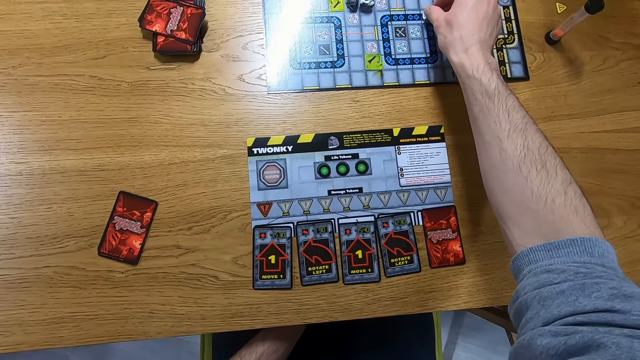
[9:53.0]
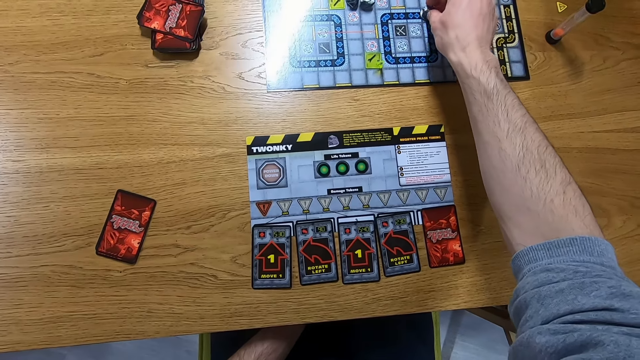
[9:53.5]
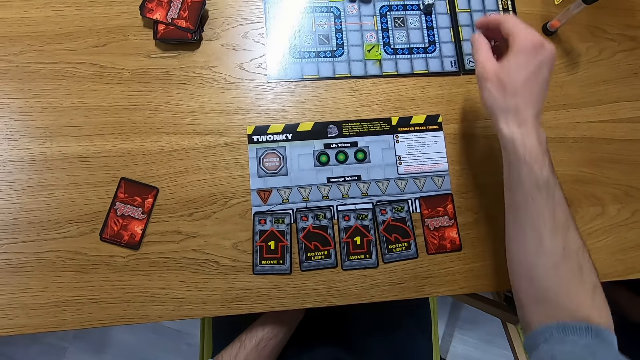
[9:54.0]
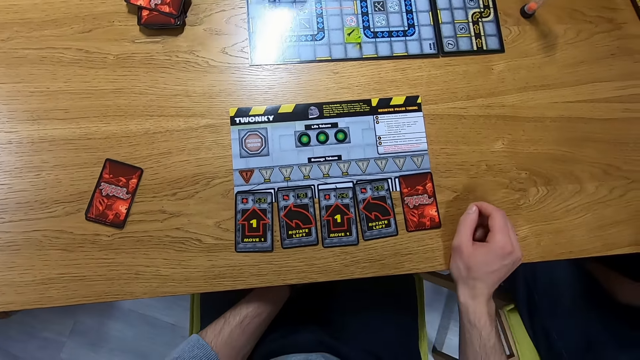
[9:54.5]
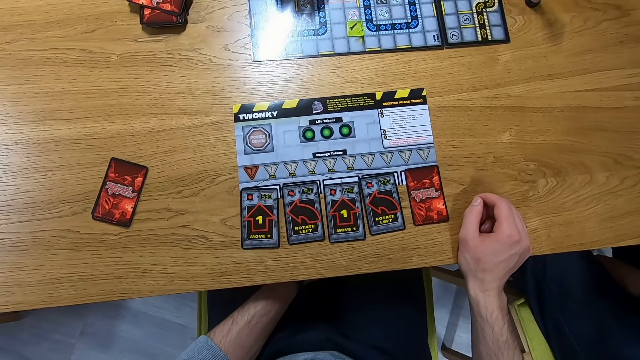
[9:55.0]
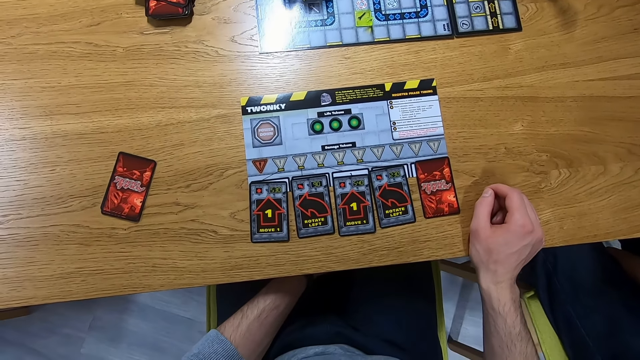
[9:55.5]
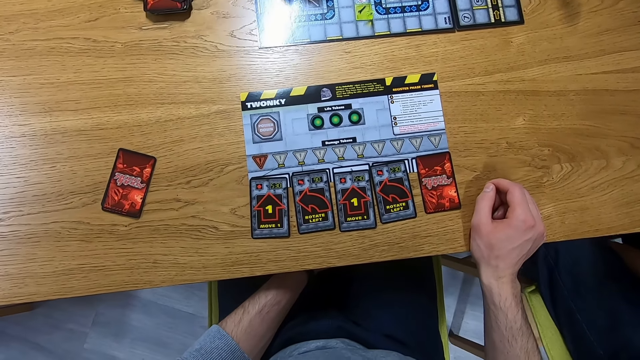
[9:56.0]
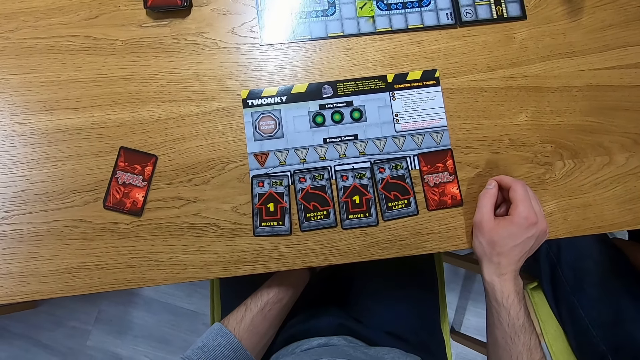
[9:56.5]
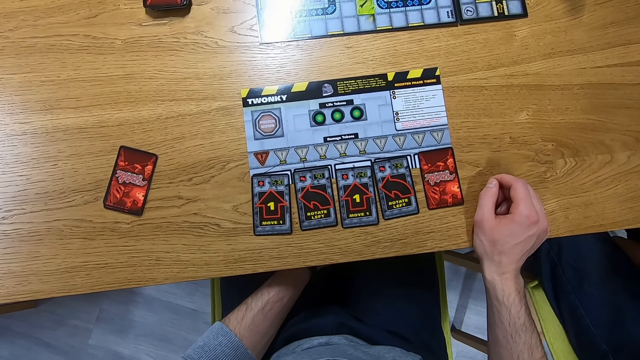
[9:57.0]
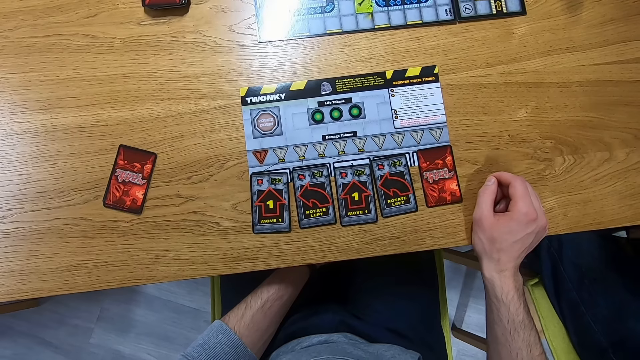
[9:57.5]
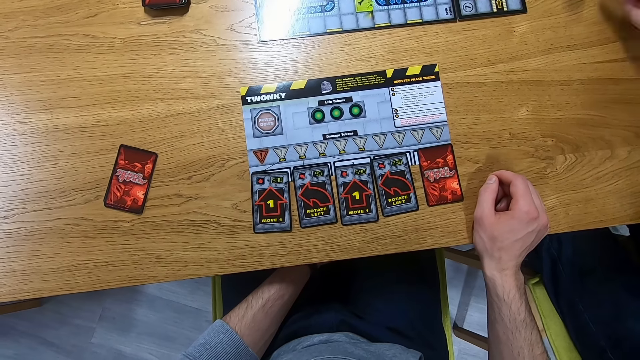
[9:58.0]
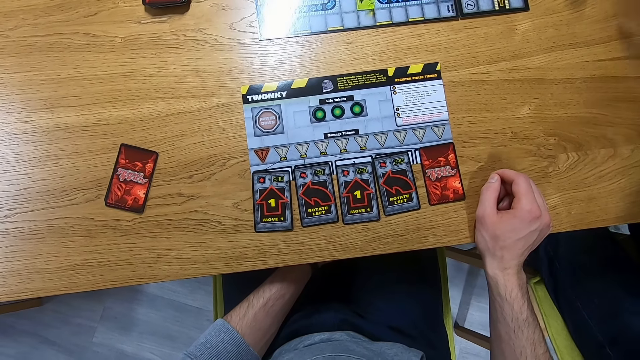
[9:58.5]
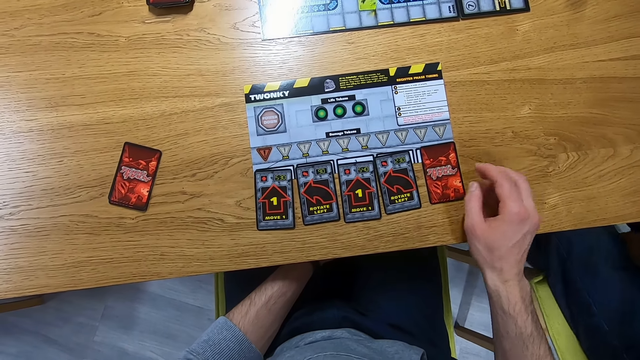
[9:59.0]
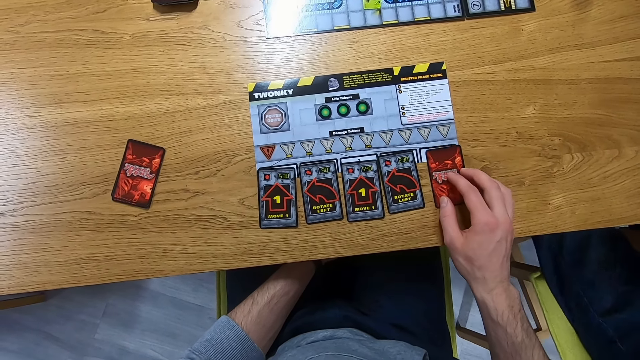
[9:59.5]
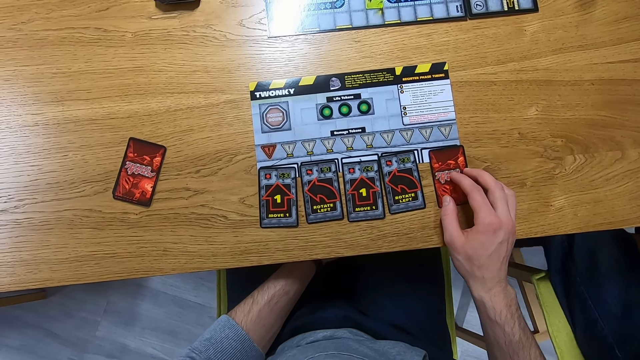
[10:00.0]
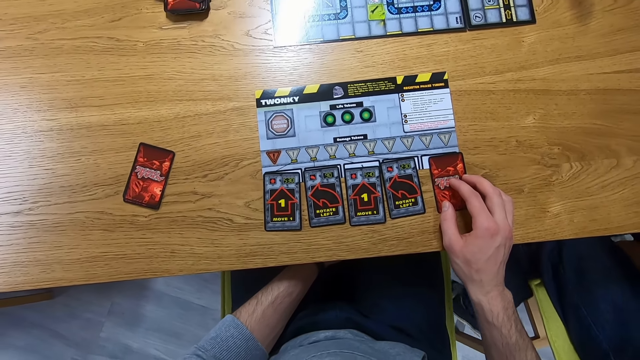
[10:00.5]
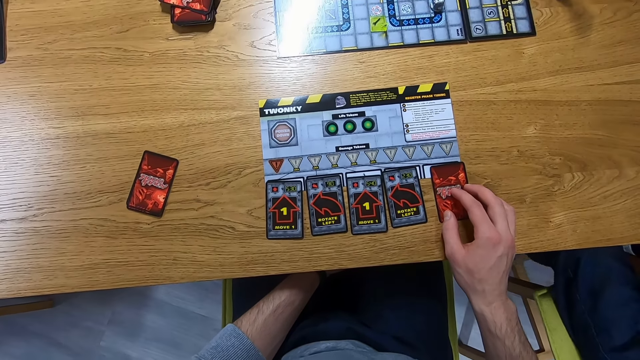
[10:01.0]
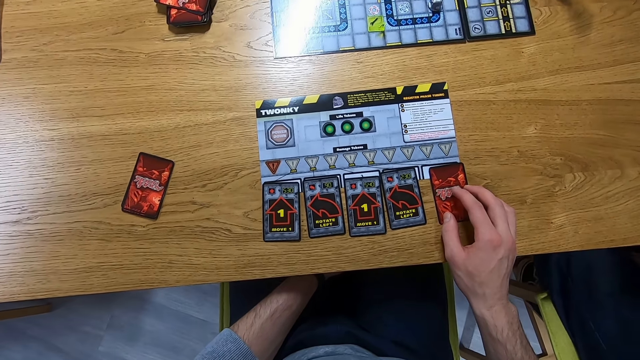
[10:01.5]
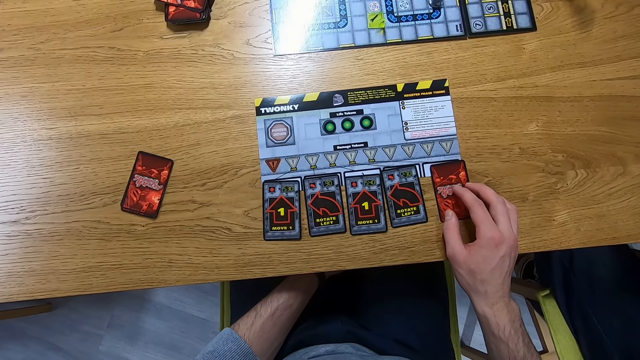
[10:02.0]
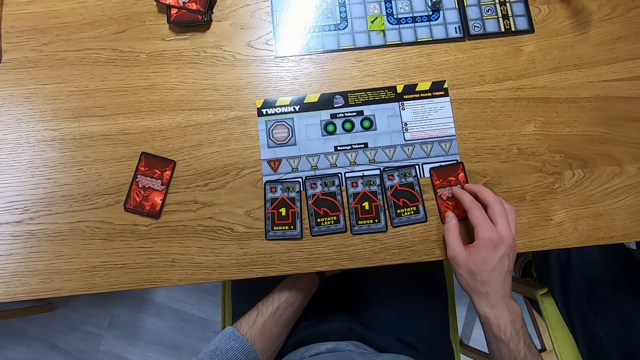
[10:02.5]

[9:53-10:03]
The camera wearer plays the Robo Rally game. A man plays the Robo Rally game. The camera wearer touches the card.

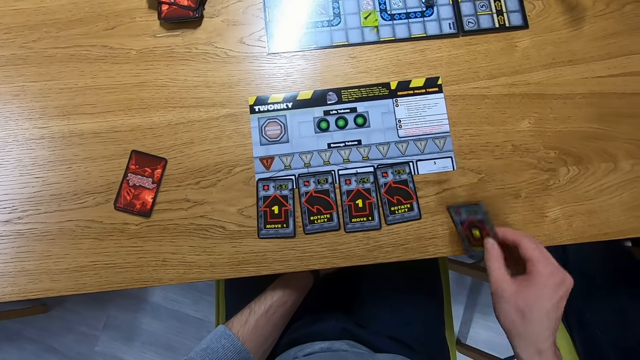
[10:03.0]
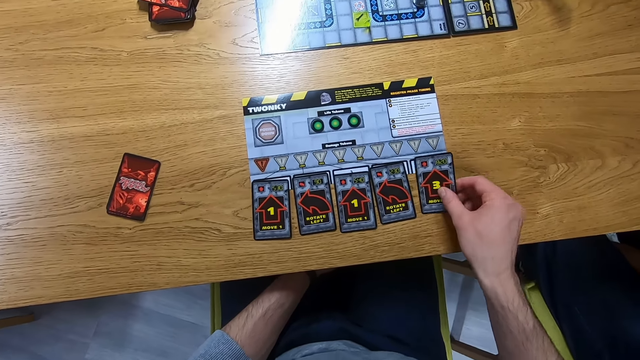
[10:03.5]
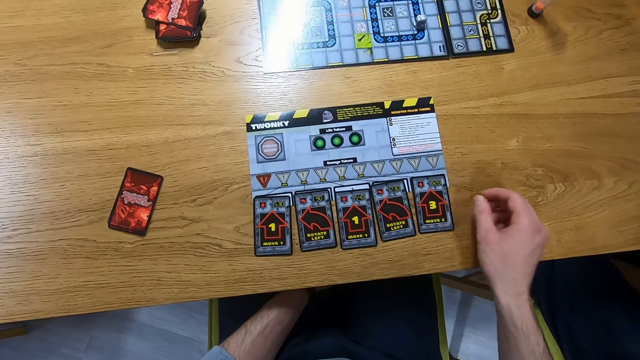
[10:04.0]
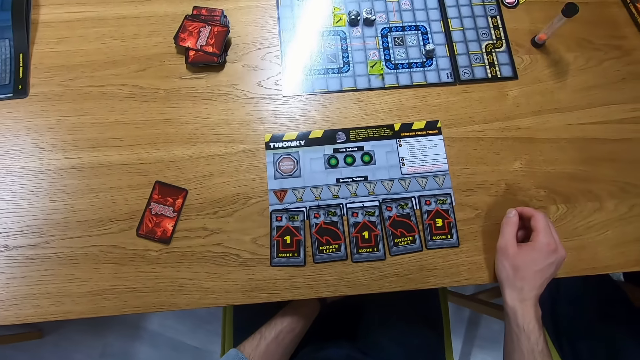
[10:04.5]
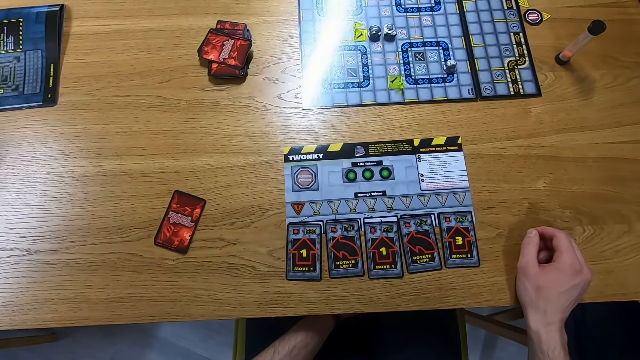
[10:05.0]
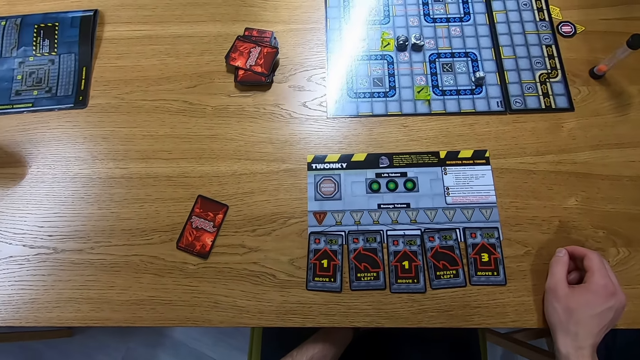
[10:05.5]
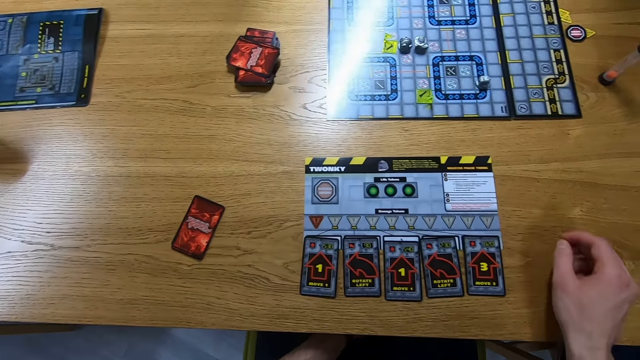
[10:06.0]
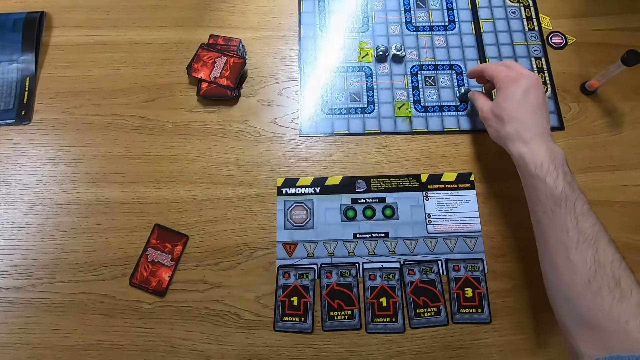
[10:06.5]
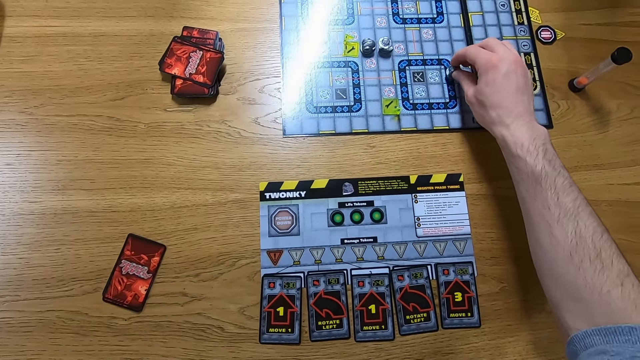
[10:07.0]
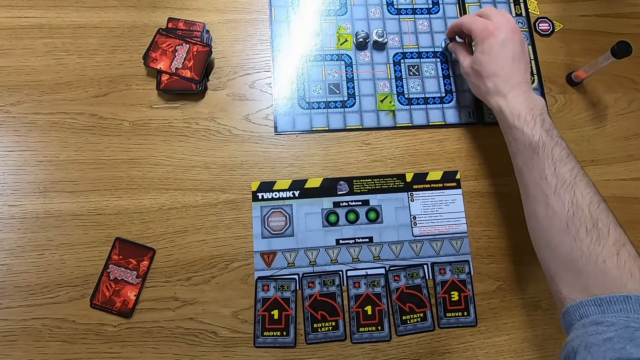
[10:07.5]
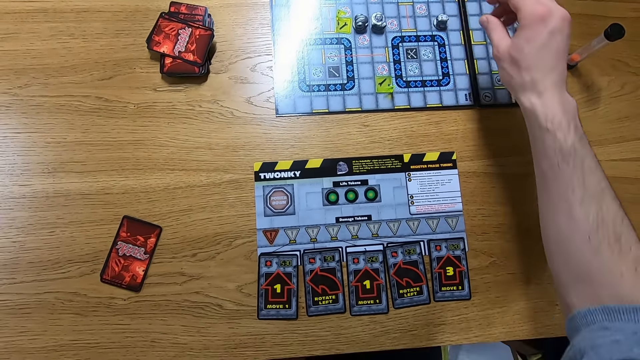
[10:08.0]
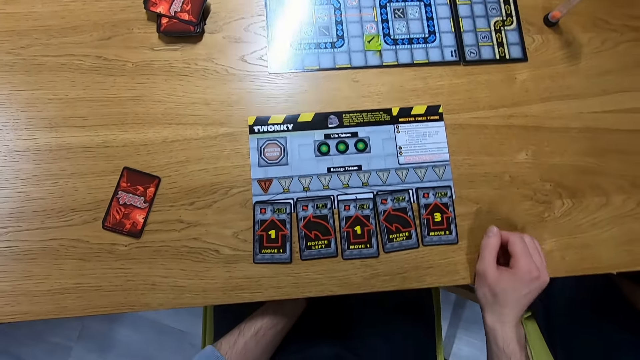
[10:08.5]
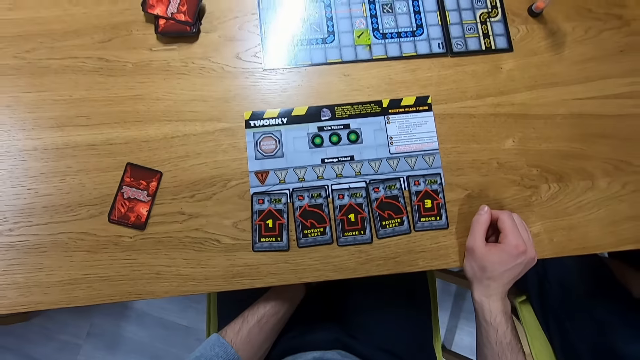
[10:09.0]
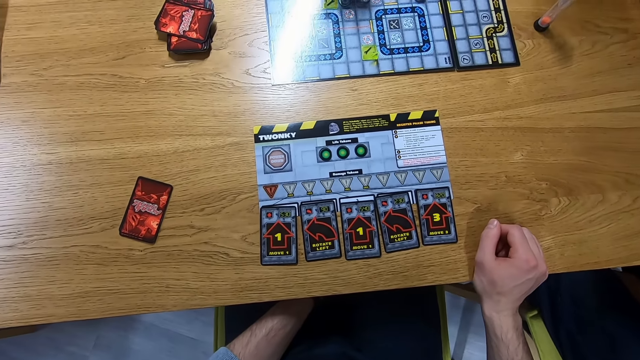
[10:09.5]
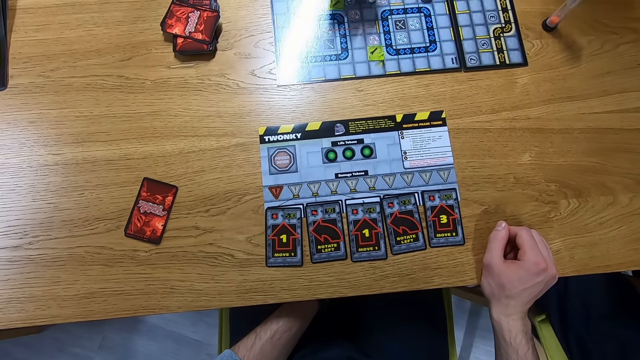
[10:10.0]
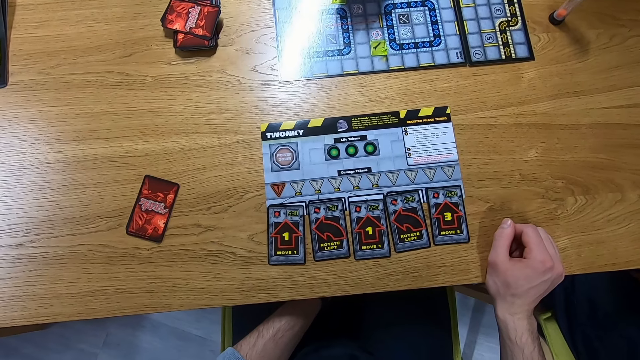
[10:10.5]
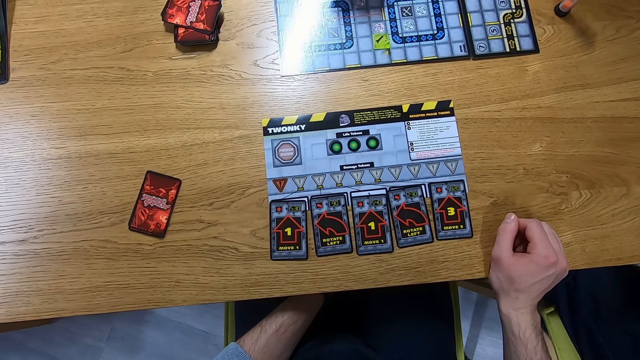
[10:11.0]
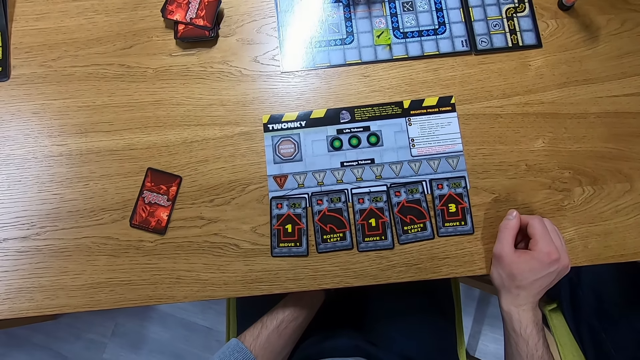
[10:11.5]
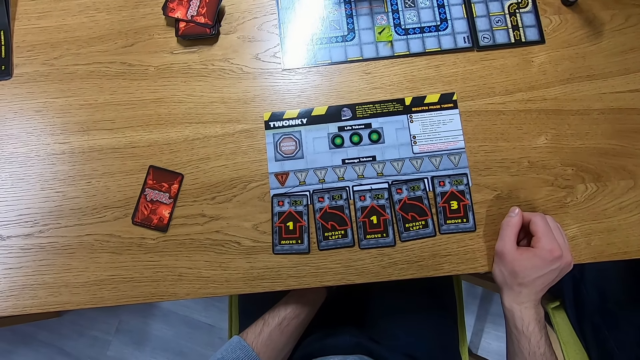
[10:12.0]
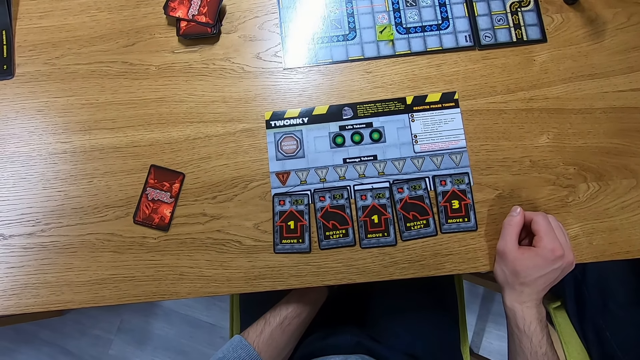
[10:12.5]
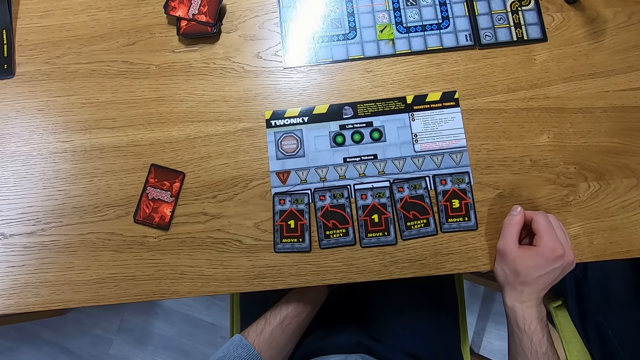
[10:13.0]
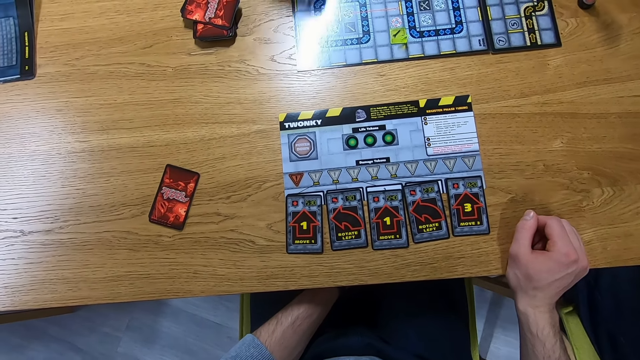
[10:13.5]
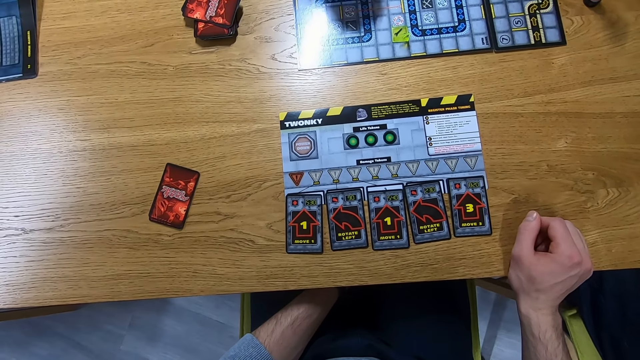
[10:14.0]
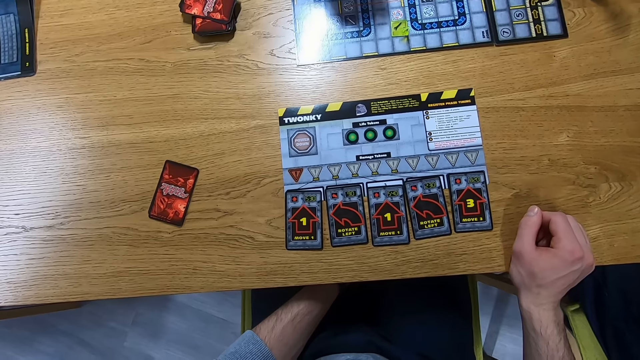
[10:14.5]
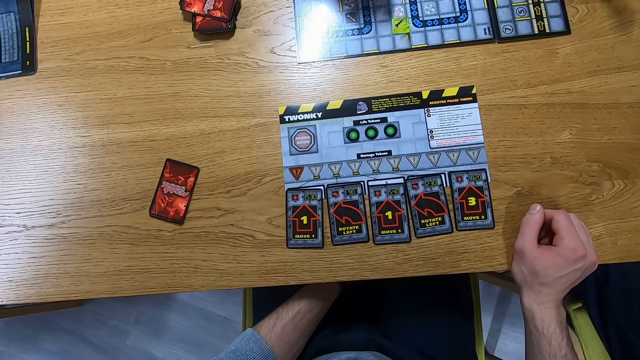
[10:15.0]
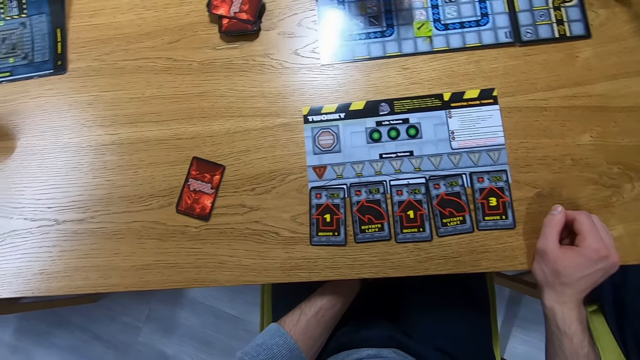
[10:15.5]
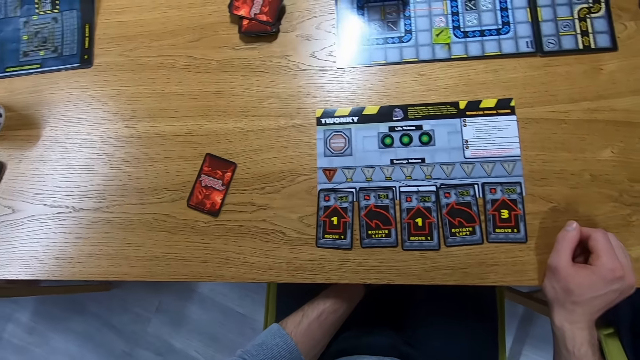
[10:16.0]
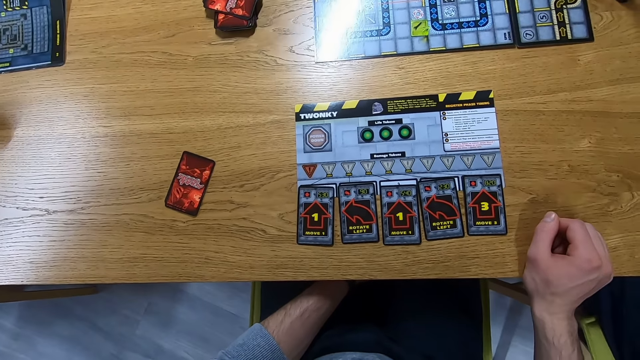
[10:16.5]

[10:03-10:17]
The camera wearer places the card on the table and plays the Robo Rally game. A man plays the Robo Rally game. Another man plays the Robo Rally game.
